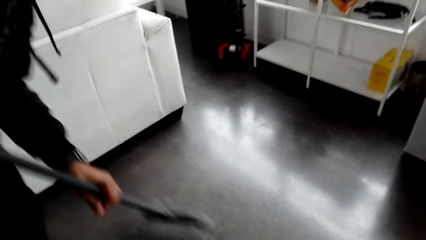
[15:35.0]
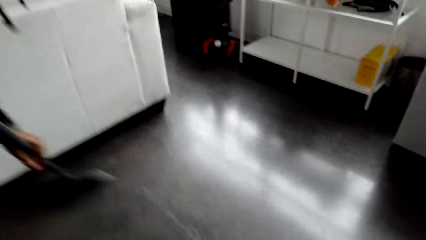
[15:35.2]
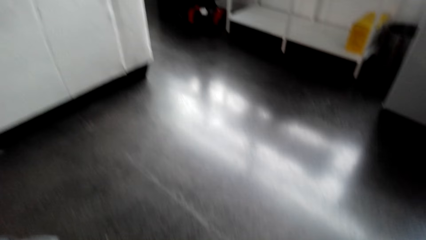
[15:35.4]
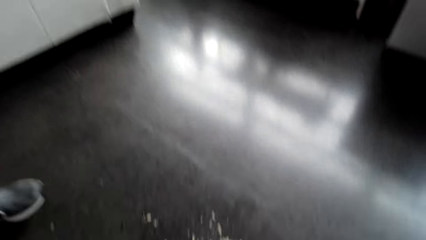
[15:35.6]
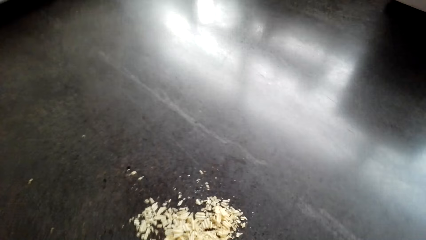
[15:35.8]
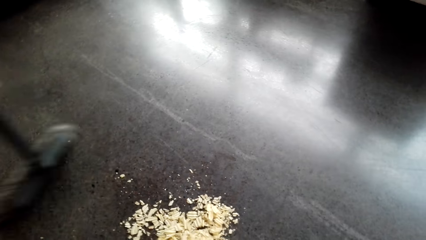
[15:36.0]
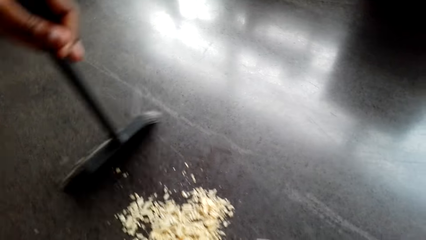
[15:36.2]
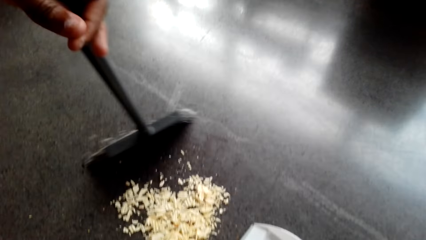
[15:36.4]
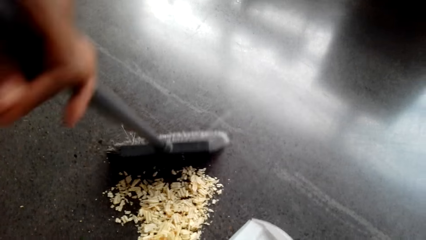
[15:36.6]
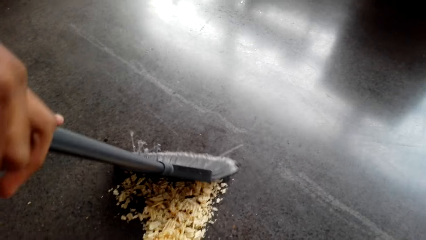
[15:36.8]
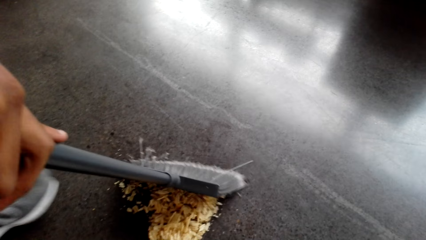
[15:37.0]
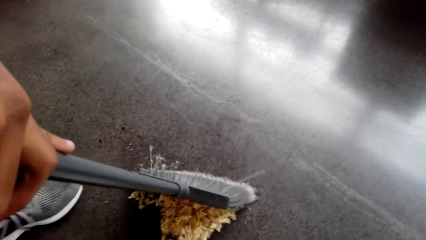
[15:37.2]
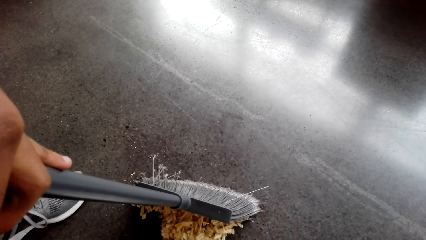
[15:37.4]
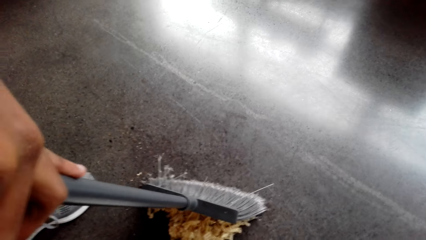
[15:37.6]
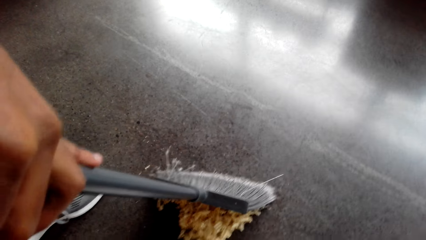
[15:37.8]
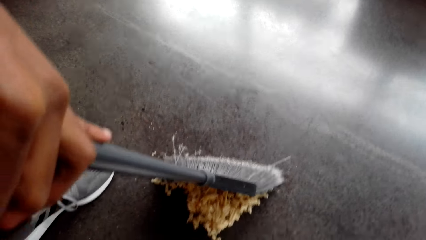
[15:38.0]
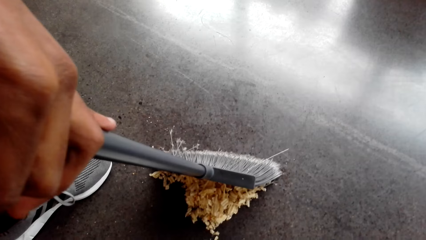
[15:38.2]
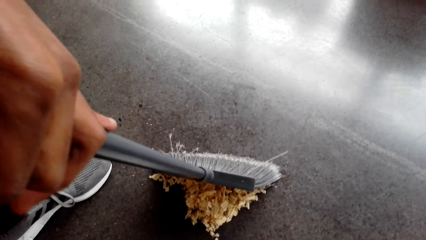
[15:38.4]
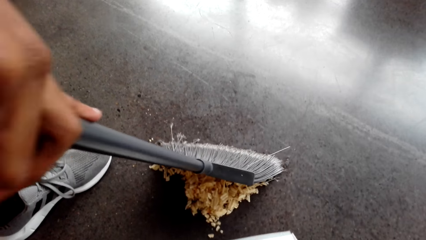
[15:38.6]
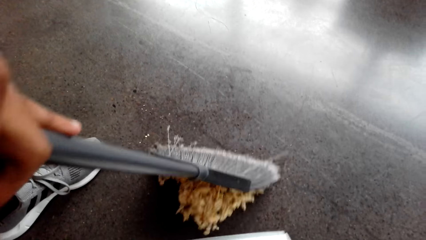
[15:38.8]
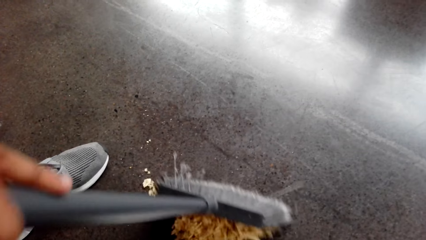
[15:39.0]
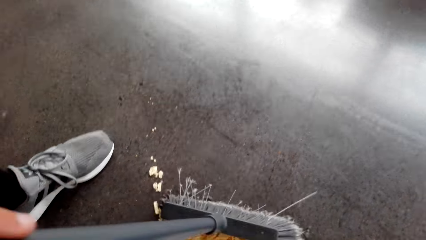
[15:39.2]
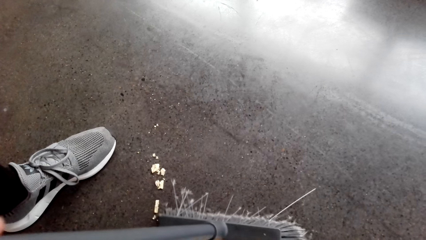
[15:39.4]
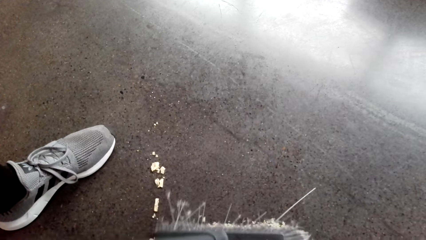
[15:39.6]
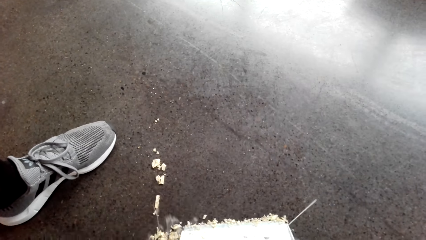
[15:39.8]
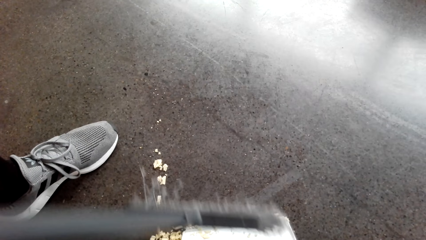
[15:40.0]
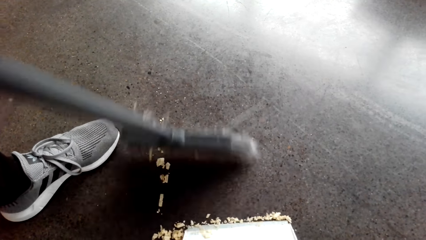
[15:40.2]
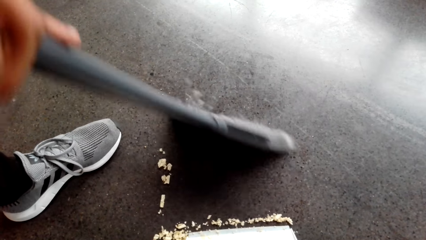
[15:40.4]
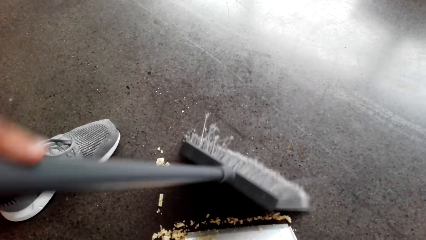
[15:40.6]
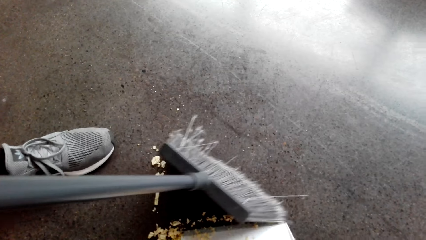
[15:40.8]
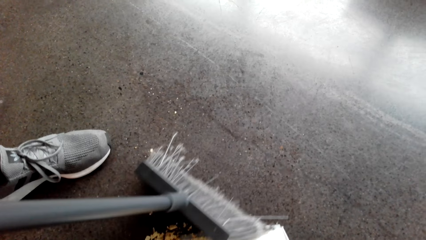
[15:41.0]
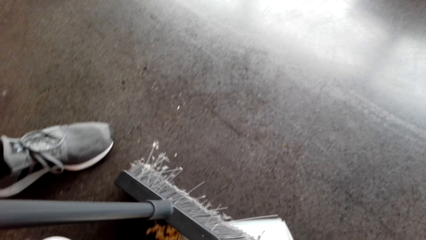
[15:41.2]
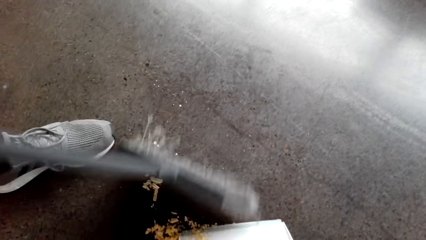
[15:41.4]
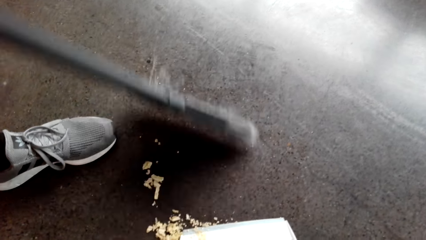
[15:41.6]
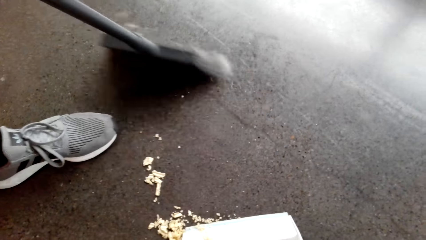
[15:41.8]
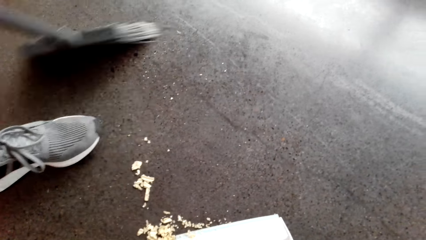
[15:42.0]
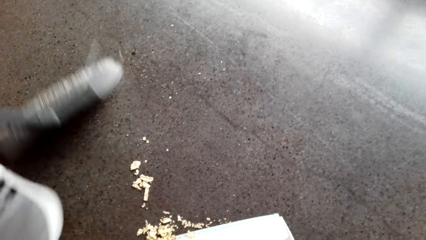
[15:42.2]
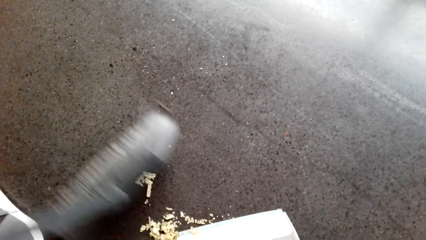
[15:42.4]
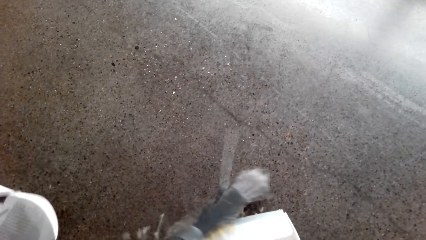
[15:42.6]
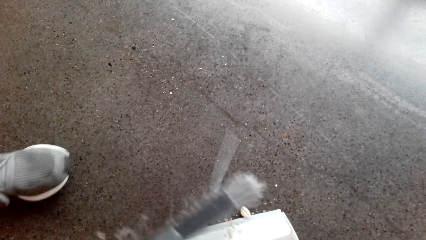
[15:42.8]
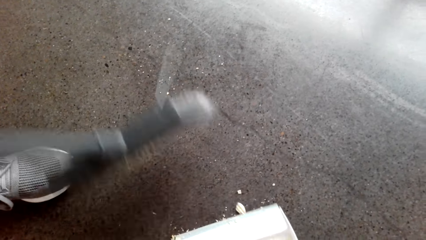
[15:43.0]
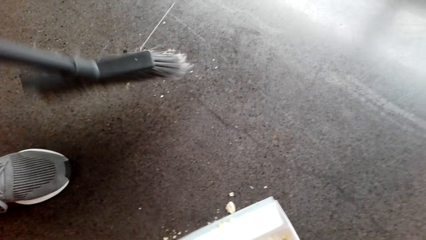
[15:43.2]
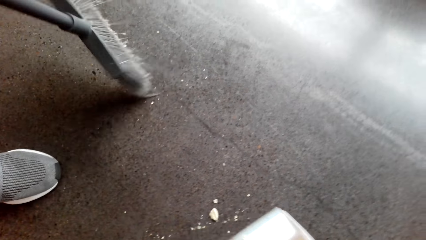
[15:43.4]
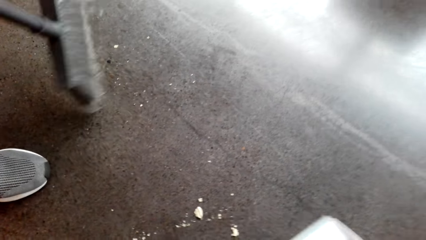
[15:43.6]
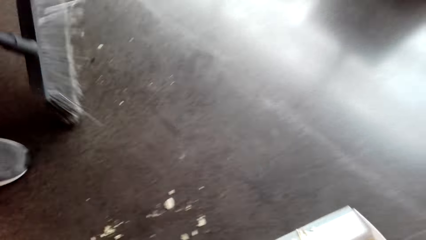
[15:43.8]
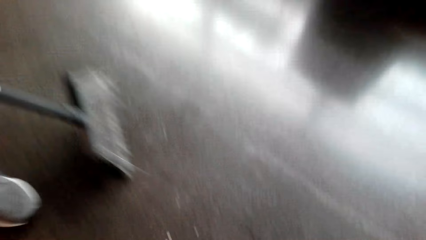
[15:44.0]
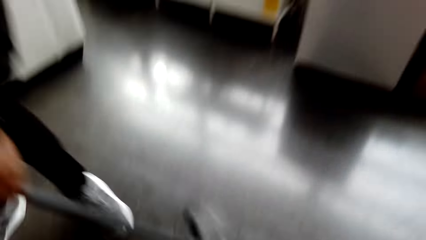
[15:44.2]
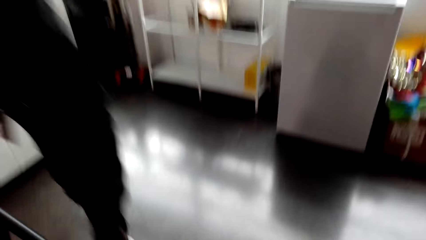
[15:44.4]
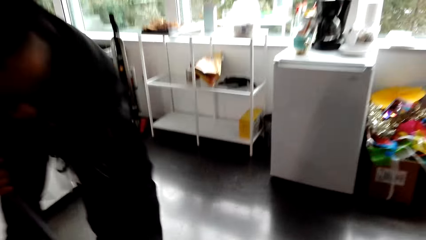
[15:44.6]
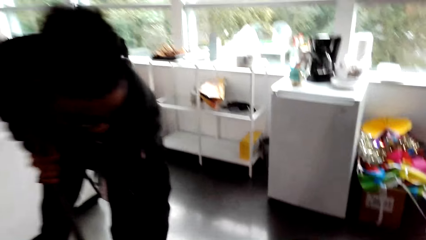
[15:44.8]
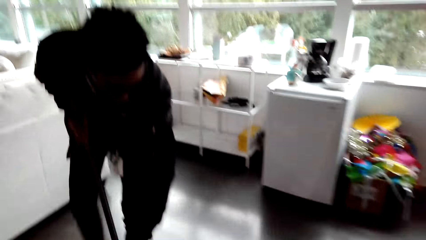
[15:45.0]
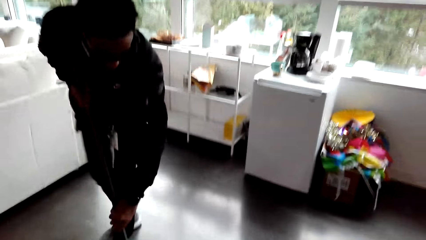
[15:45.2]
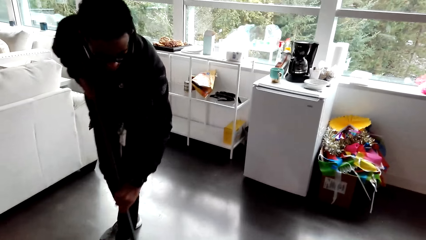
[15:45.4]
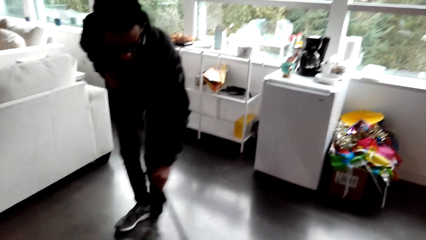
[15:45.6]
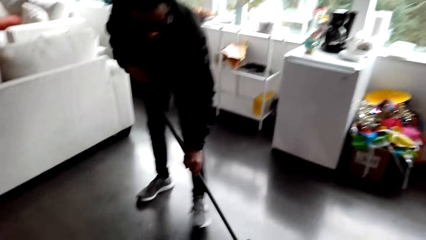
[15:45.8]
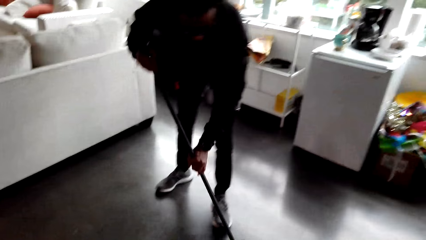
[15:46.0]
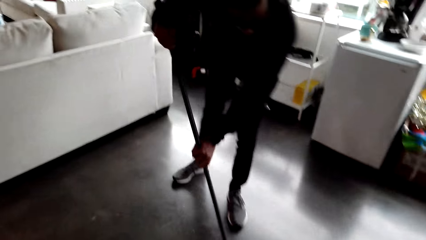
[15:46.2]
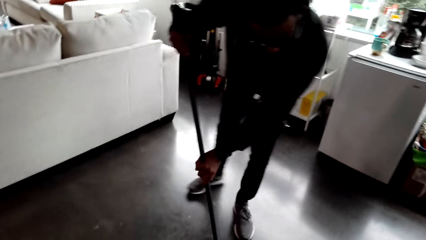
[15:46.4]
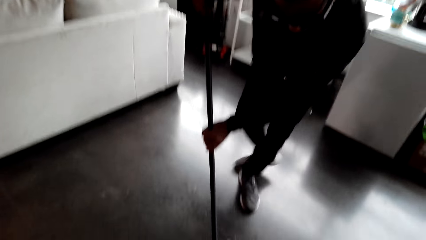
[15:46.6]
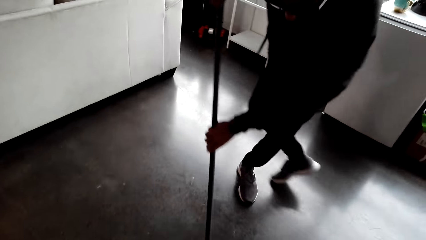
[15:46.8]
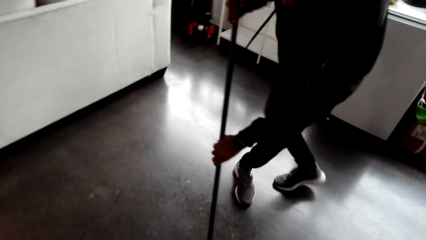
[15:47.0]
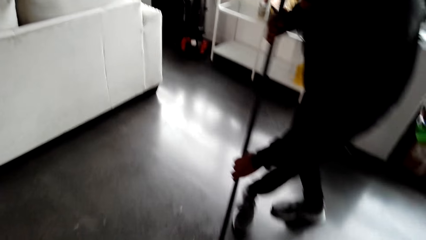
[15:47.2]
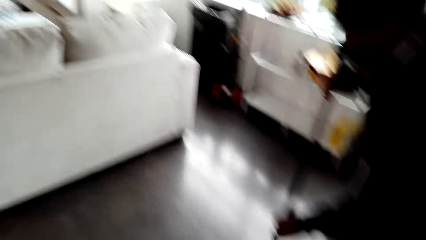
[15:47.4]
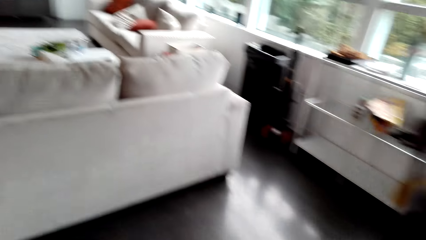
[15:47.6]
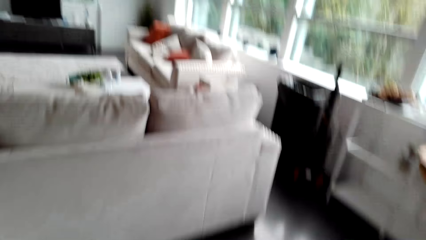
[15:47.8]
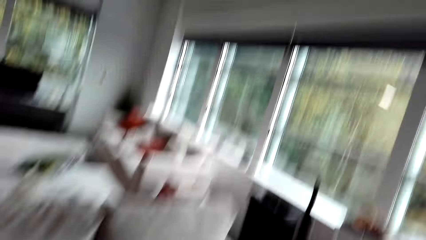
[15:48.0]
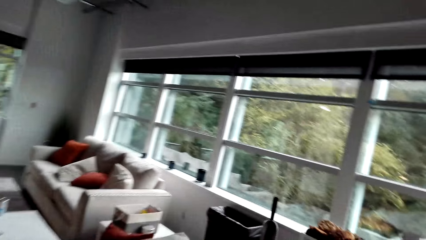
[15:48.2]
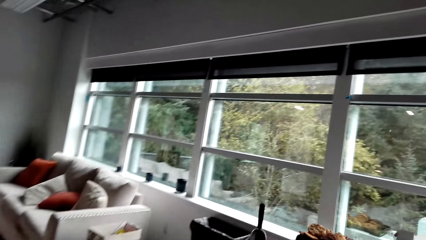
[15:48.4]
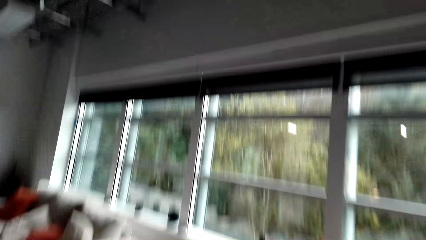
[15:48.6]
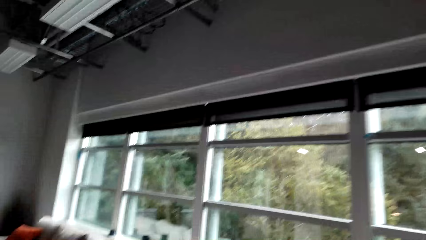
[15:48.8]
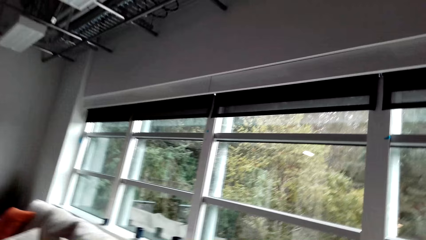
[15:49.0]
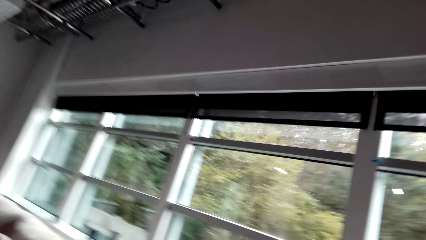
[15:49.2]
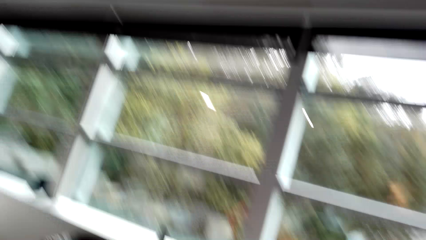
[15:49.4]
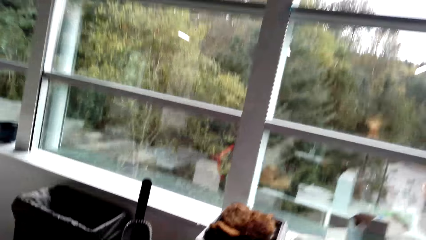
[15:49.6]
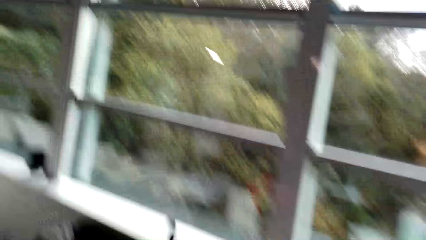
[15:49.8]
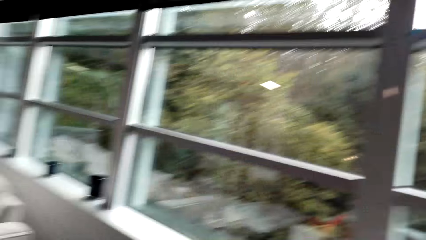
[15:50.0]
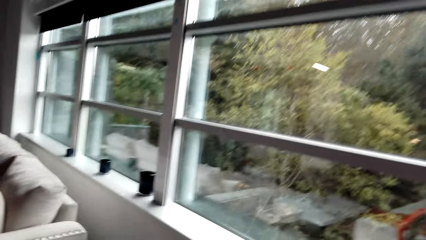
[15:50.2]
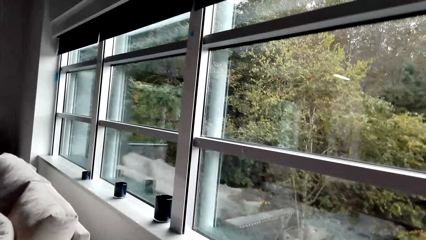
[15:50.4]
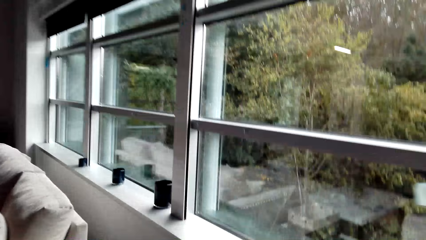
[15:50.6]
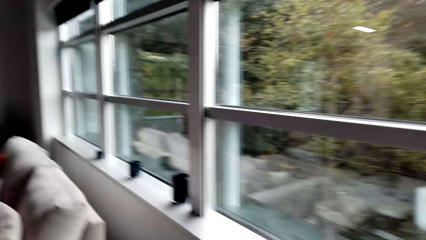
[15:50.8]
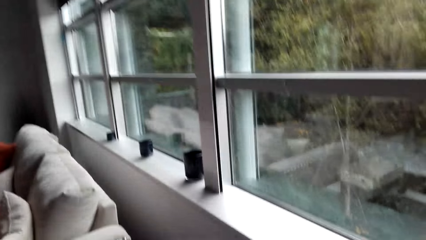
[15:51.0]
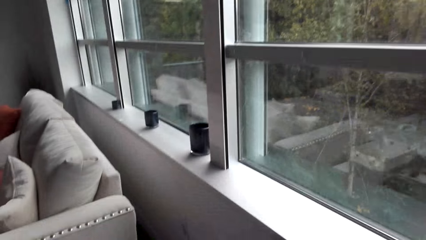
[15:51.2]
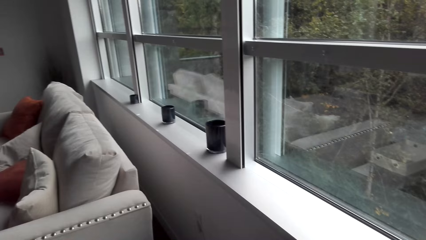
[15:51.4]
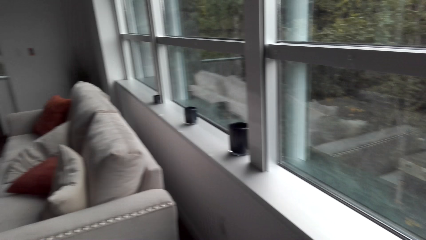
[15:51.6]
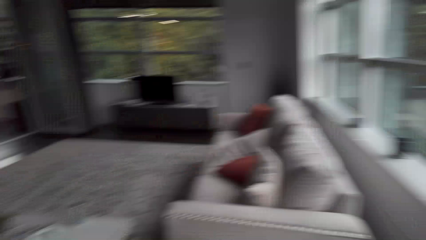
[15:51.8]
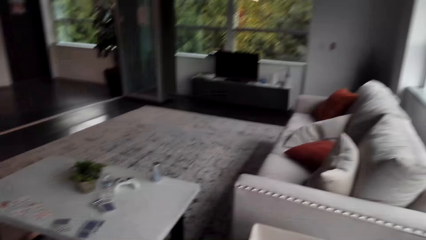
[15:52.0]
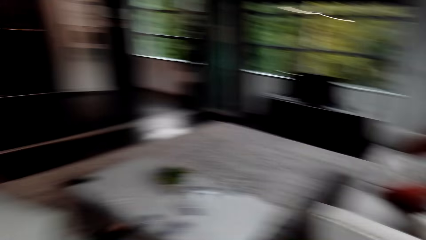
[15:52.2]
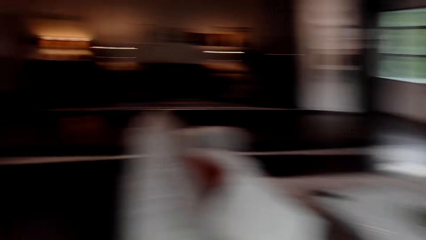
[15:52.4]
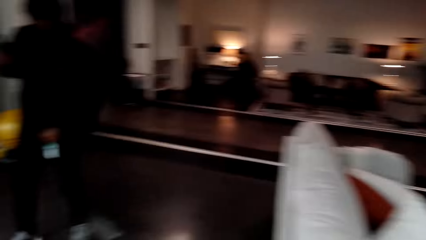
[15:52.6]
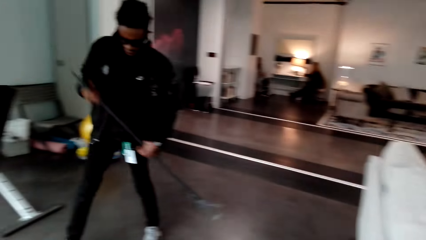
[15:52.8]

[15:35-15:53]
The camera wearer places a dust pan down. A person sweeps dirt in the dust pan. The person collects dirt in the dust pan. The camera wearer picks up the dust pan. The person sweeps the ground with a broom. The camera wearer walks towards a dustbin. They look around. They empty dirt from the dustpan in the dustbin.
